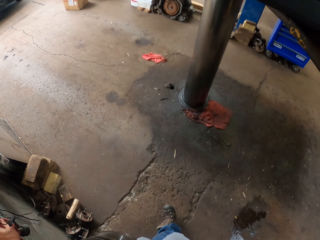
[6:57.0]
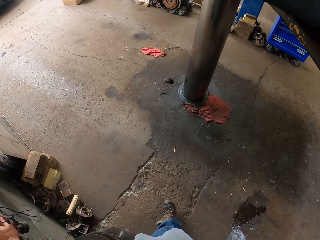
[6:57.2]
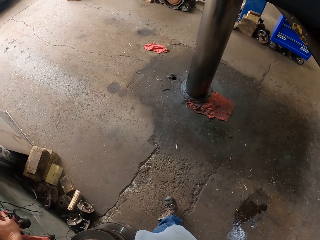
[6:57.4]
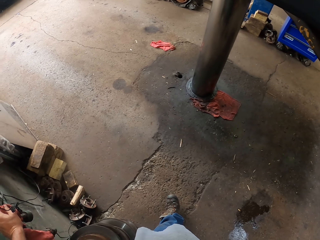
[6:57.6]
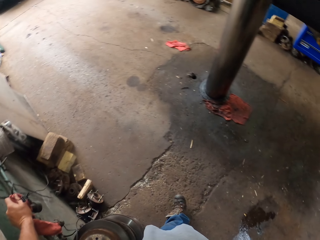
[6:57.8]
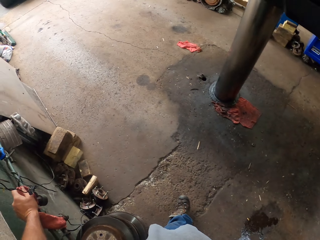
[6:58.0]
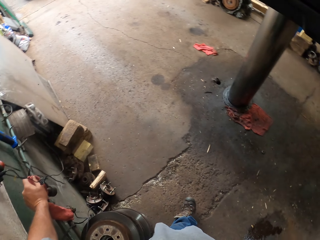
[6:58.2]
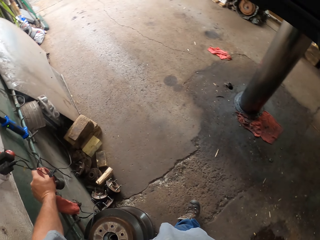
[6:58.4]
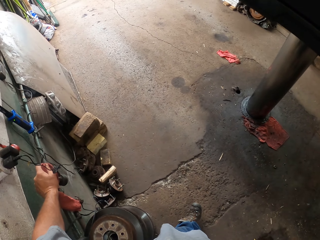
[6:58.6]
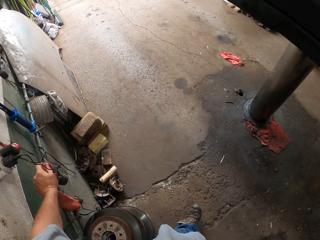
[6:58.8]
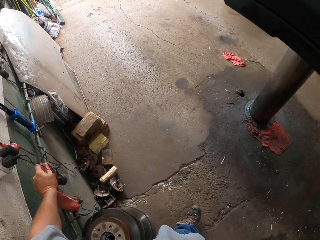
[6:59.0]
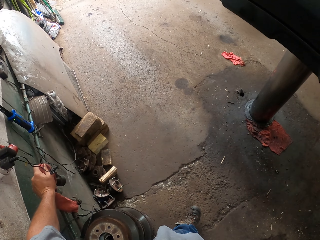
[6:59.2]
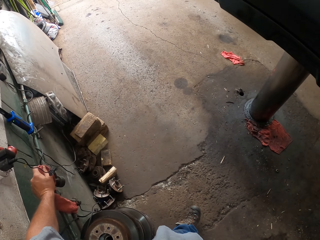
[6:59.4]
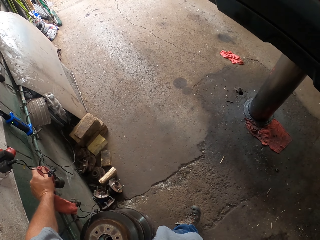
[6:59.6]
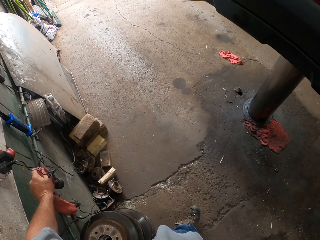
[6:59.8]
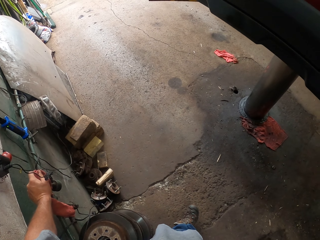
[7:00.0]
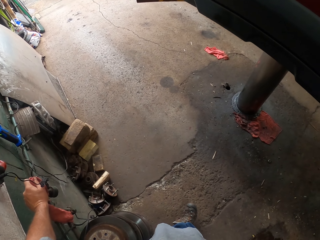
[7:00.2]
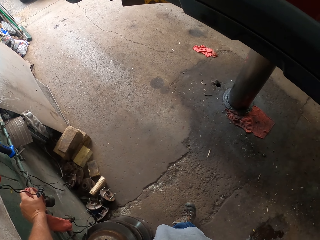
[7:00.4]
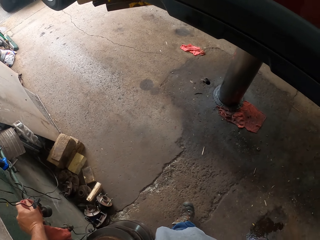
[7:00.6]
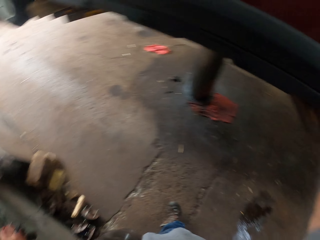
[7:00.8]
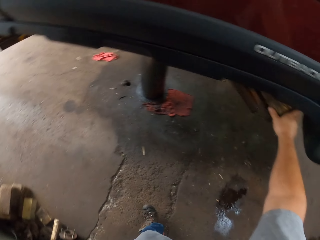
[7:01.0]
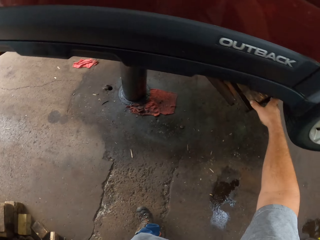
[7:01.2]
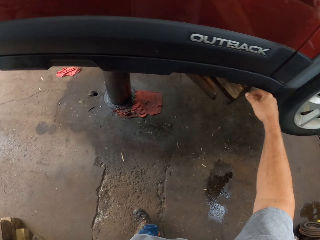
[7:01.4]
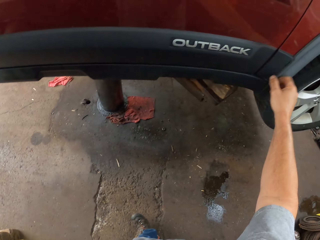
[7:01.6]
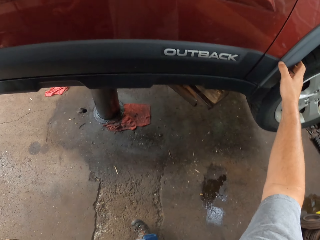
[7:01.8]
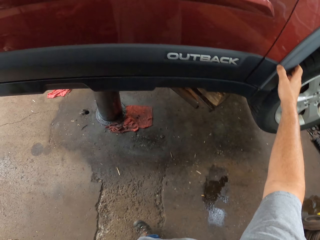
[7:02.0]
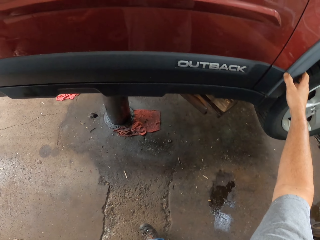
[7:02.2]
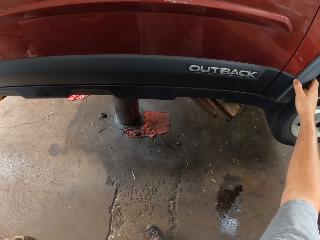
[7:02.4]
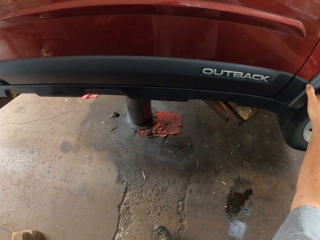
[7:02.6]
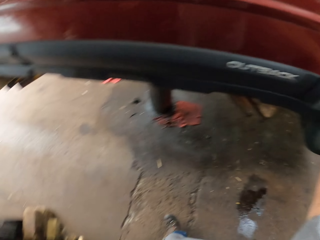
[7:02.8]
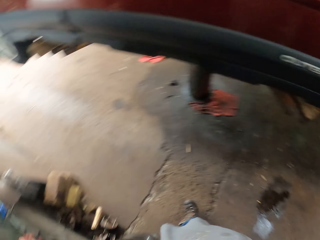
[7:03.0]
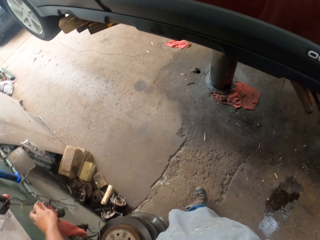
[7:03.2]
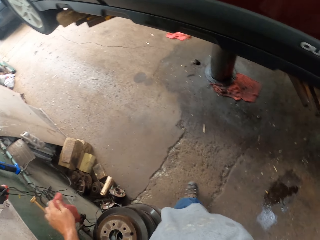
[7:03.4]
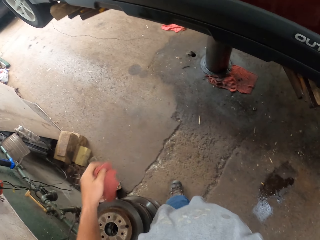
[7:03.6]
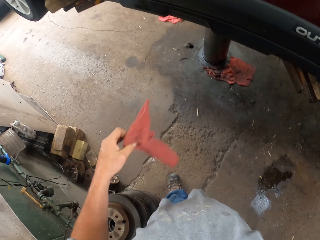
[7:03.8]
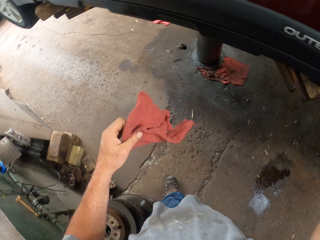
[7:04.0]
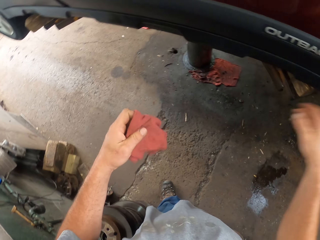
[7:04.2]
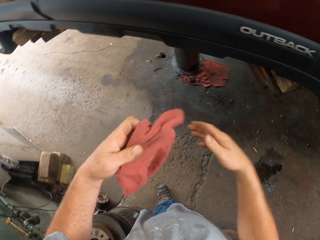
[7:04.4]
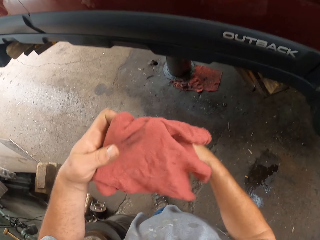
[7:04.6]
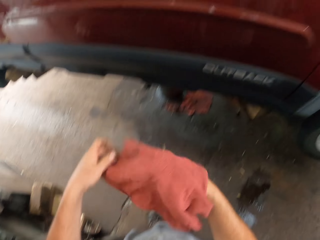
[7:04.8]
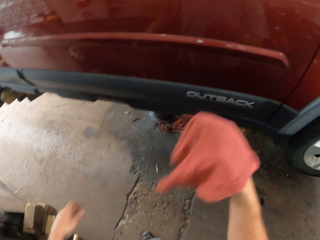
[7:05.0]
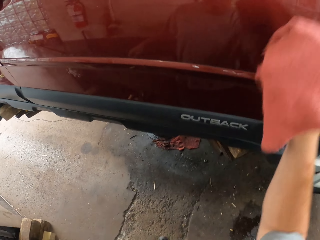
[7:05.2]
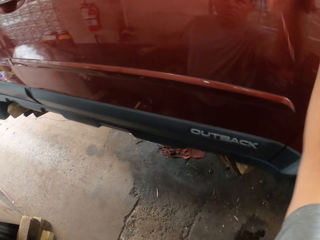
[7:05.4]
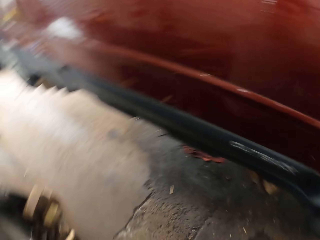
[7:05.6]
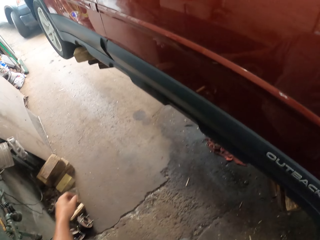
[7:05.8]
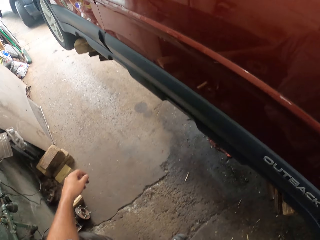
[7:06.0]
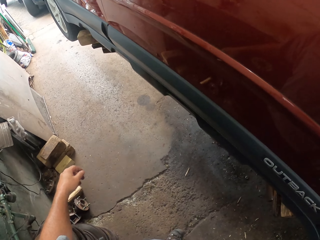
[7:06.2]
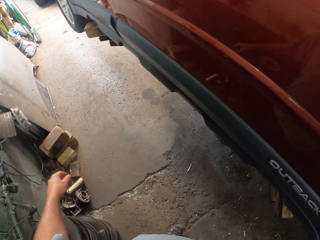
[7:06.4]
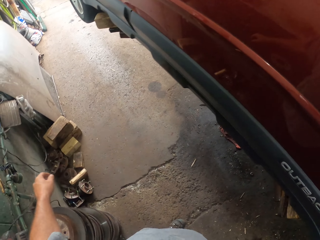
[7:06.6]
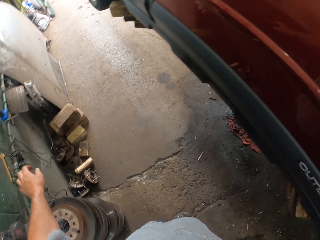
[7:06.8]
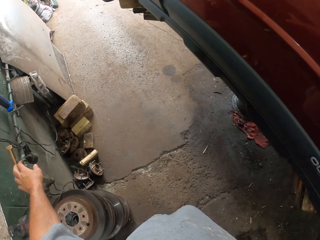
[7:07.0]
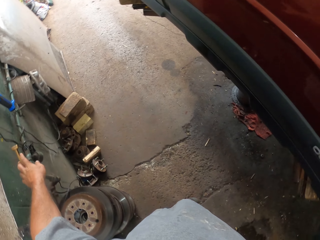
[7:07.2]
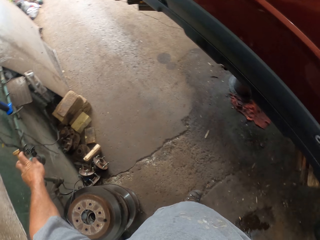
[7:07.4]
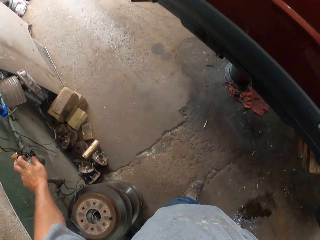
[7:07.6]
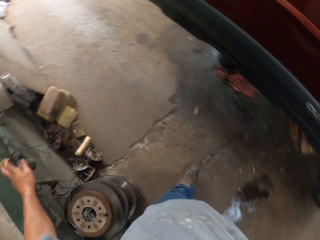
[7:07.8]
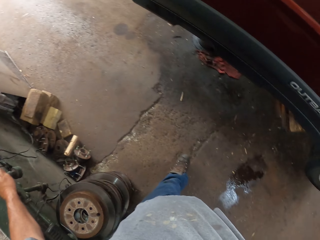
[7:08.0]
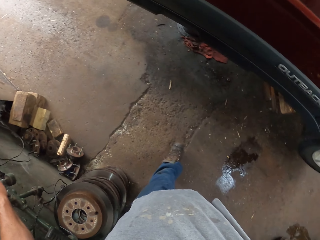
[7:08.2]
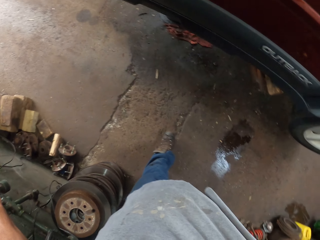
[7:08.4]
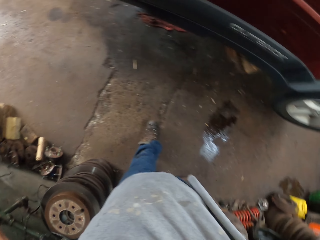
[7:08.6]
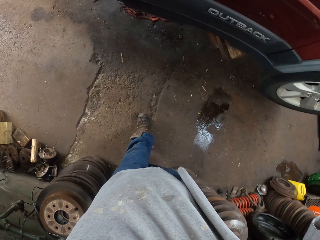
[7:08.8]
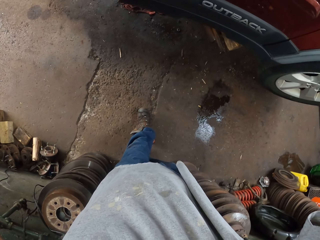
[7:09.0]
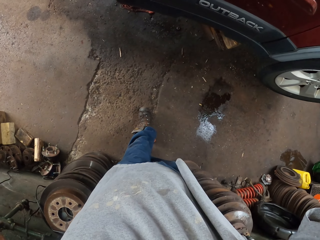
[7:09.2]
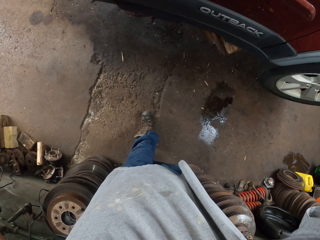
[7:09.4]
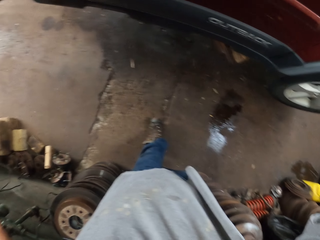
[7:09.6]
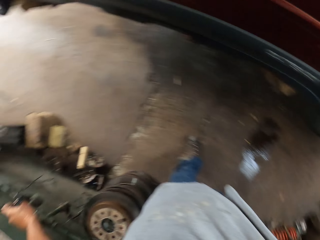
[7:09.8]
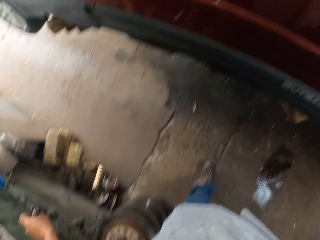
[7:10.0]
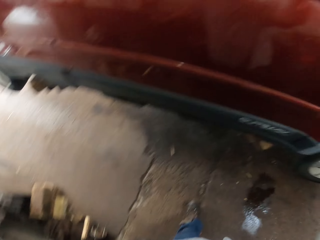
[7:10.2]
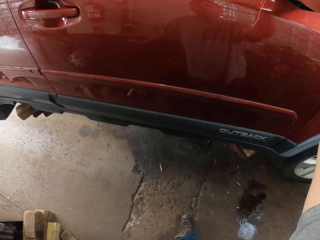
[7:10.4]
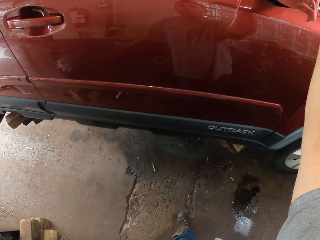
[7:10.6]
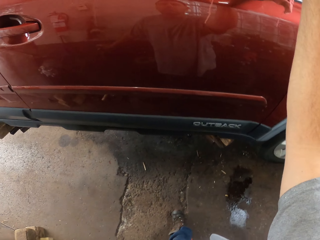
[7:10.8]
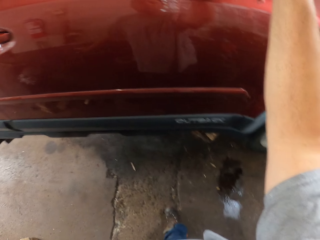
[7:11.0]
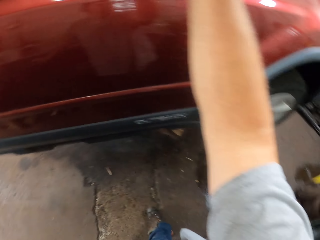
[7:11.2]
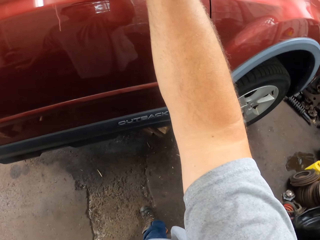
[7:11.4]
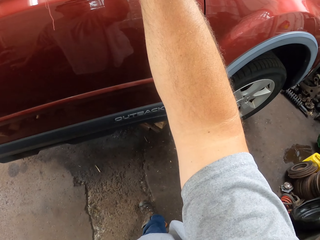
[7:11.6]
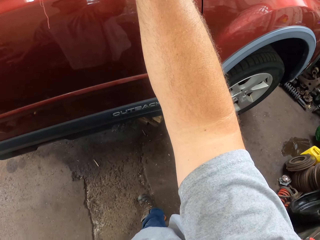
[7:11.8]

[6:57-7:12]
The camera wearer looks around. They touch the car. They let go of the pipe. They wipe the car. They hold the cloth. They hold the pipe.

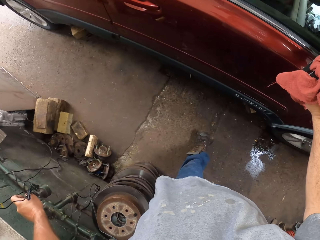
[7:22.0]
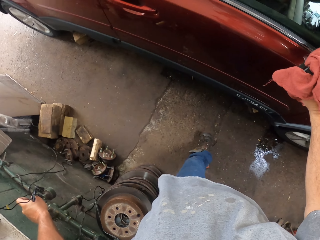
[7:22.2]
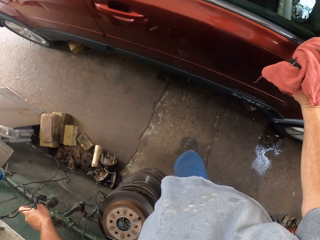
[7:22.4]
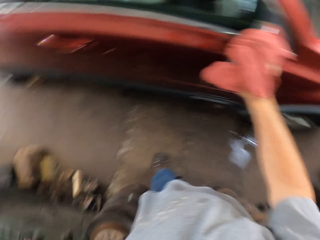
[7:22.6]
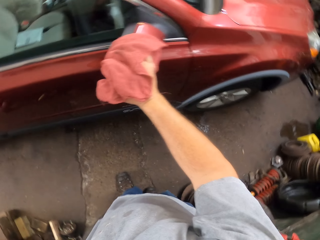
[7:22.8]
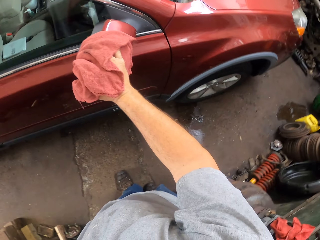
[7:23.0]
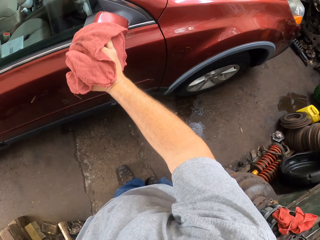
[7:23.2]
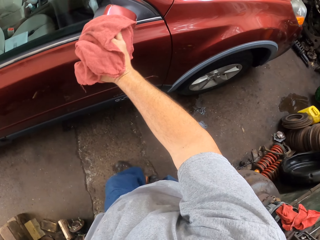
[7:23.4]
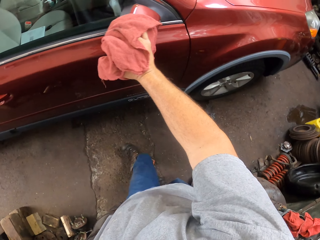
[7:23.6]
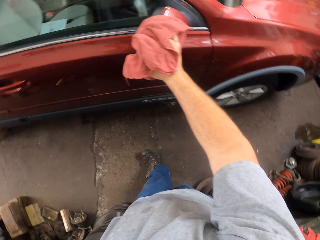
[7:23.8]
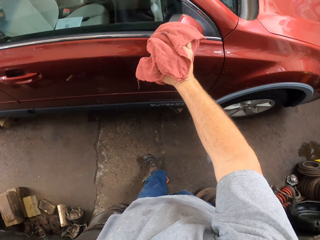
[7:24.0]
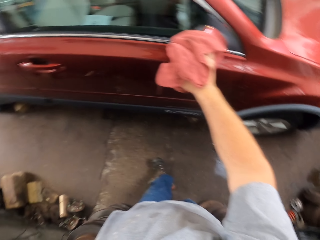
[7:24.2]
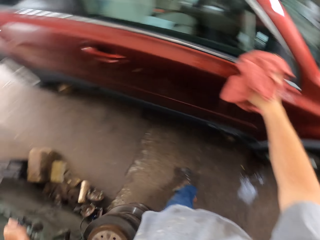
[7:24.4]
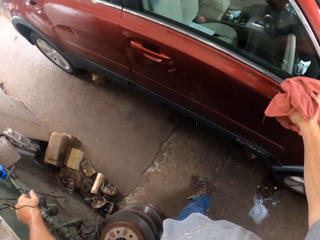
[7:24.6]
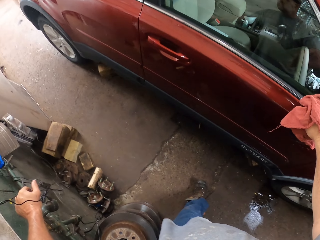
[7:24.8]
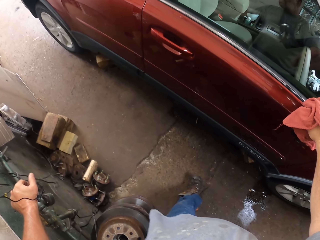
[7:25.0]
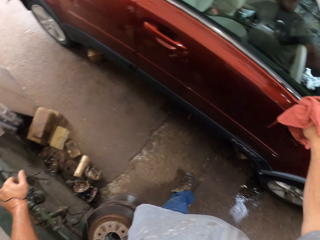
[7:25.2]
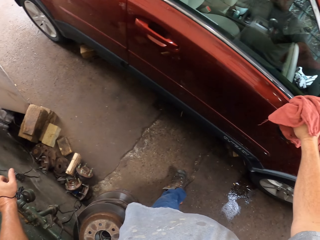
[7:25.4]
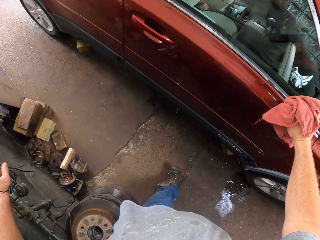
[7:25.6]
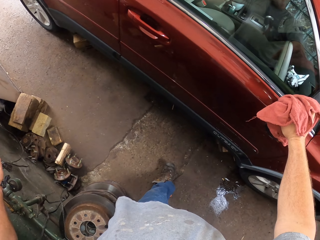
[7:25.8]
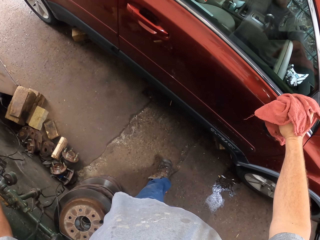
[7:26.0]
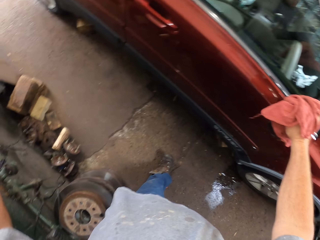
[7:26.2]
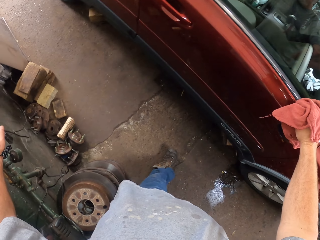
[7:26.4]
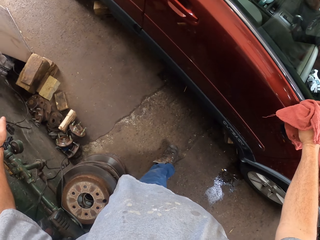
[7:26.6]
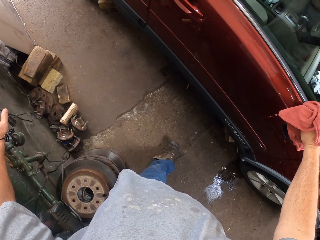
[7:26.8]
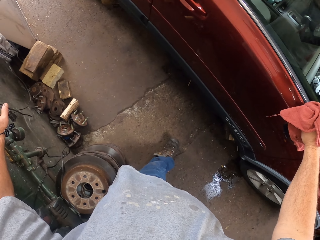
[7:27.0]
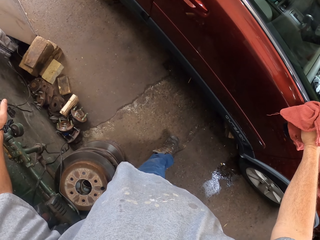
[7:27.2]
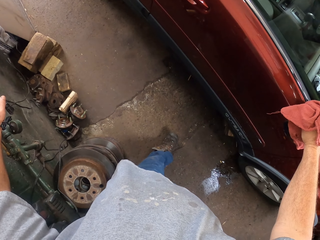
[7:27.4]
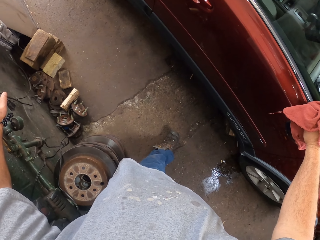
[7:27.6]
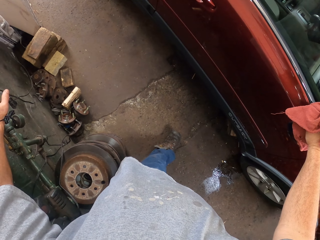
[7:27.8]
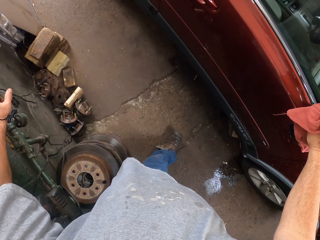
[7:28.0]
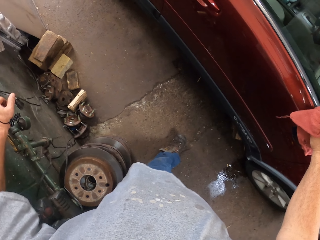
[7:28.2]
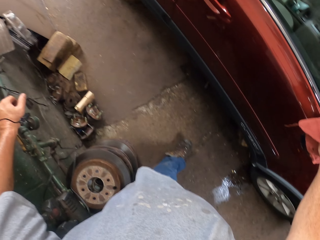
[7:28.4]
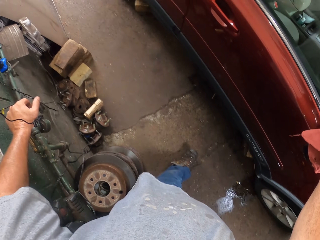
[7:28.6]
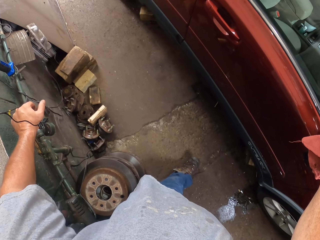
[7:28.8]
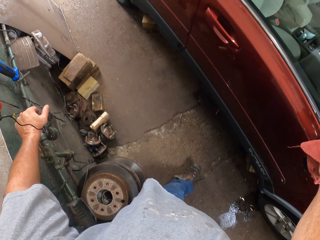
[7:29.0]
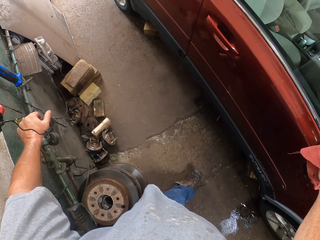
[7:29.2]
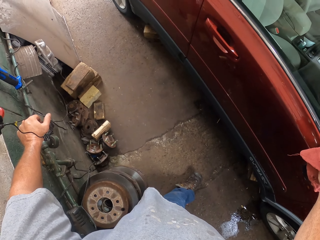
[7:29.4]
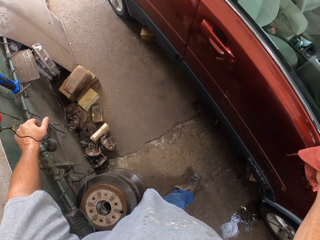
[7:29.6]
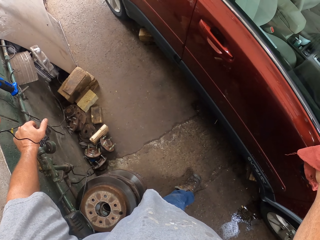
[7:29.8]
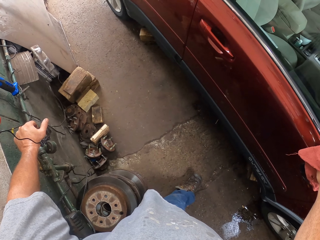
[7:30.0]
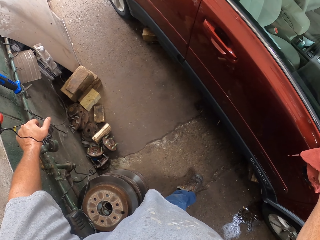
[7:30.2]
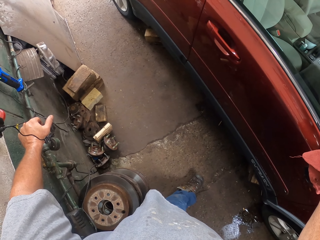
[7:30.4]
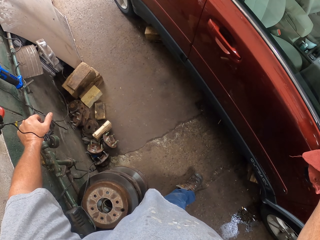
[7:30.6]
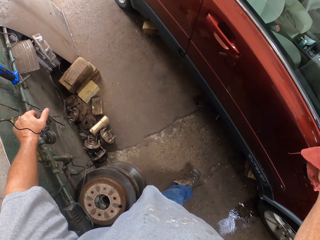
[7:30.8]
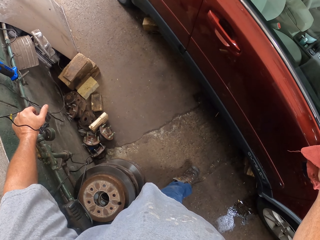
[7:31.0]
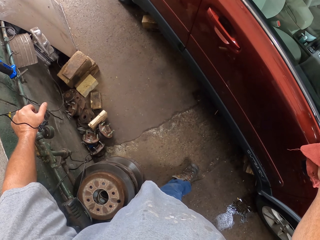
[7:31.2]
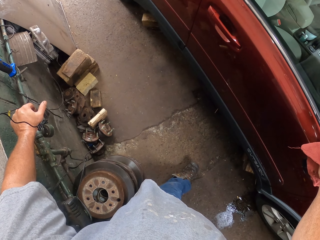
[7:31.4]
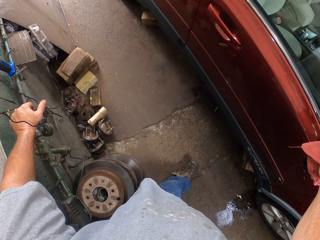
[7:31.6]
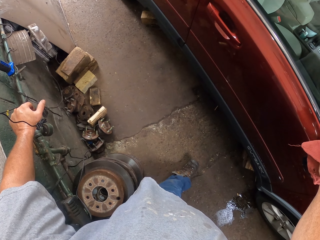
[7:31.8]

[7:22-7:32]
The camera wearer holds a car side mirror.
